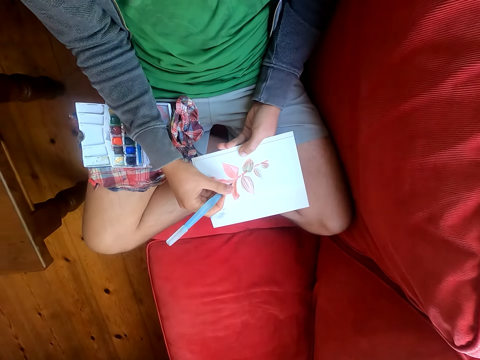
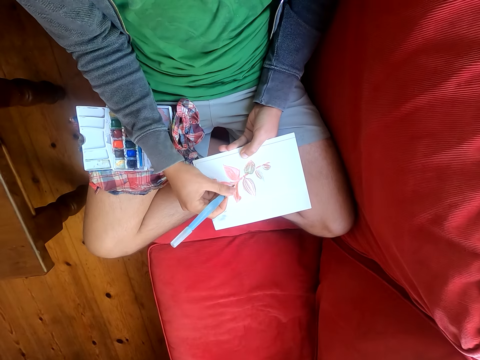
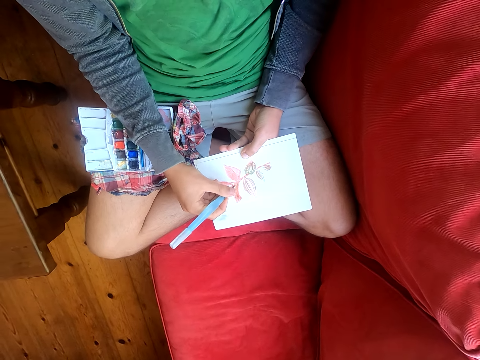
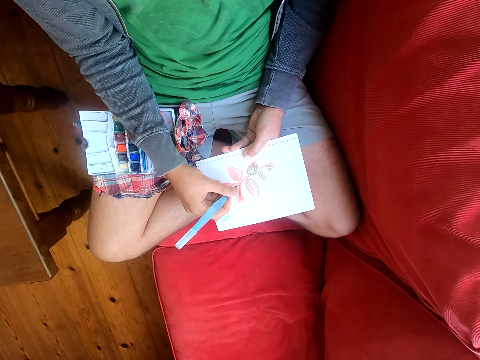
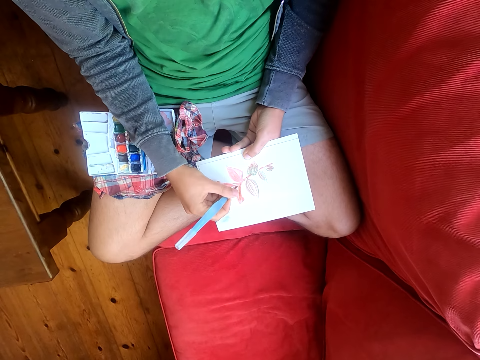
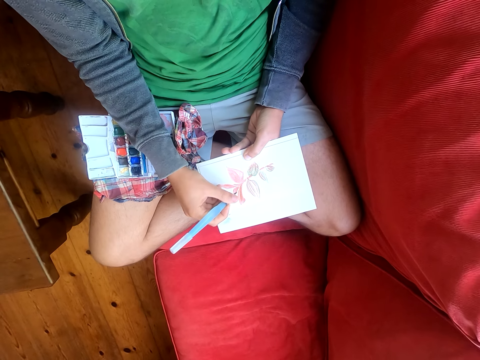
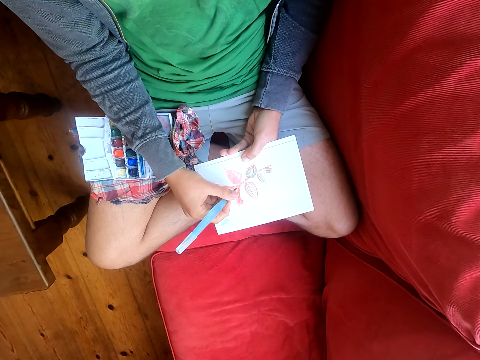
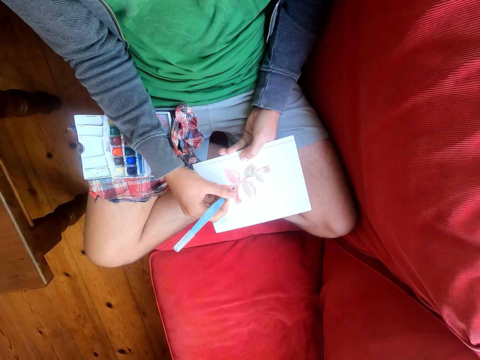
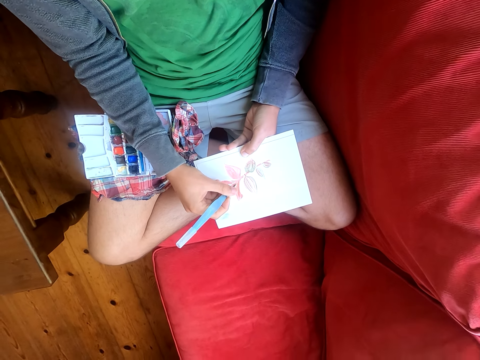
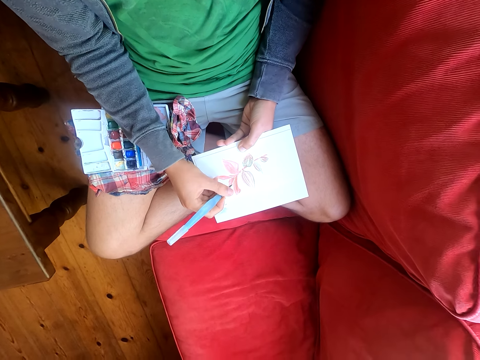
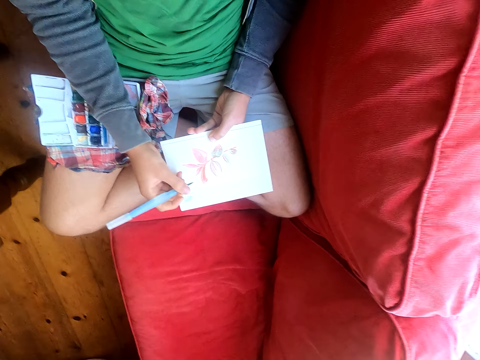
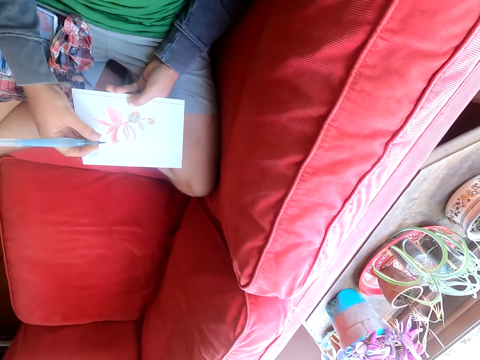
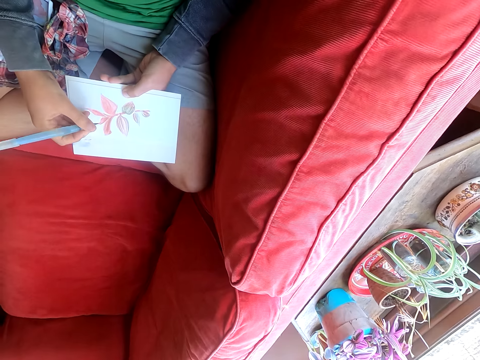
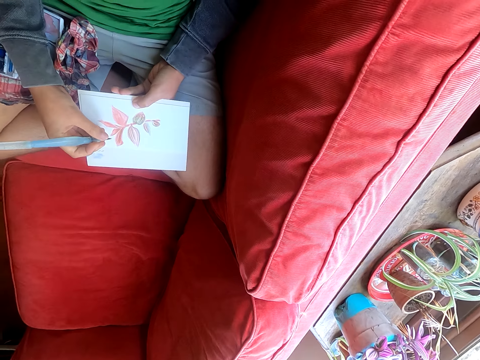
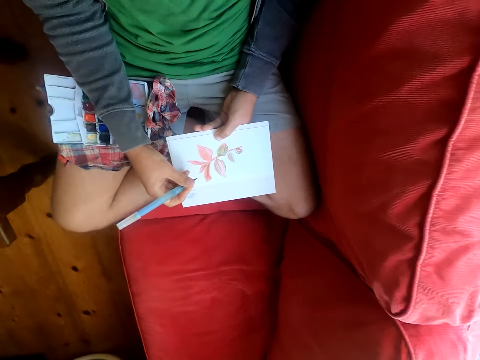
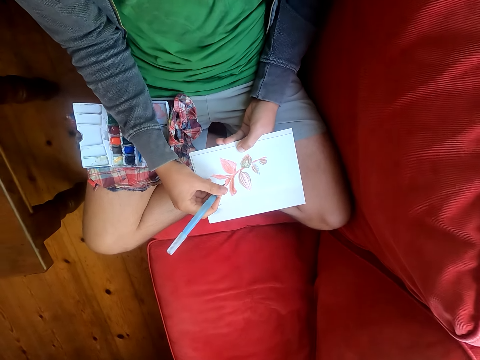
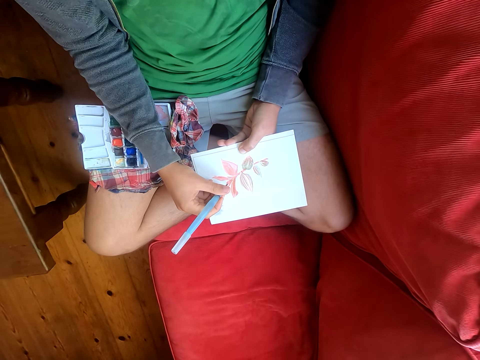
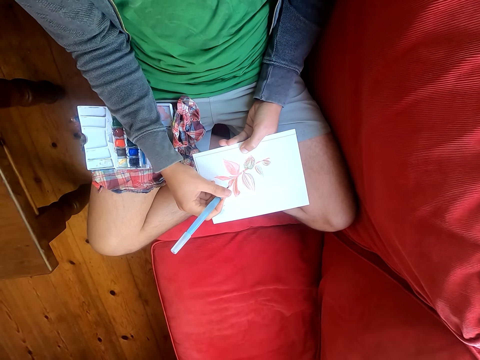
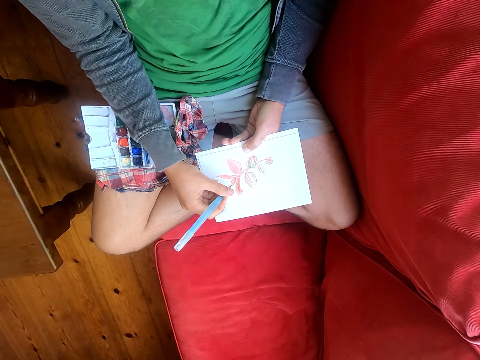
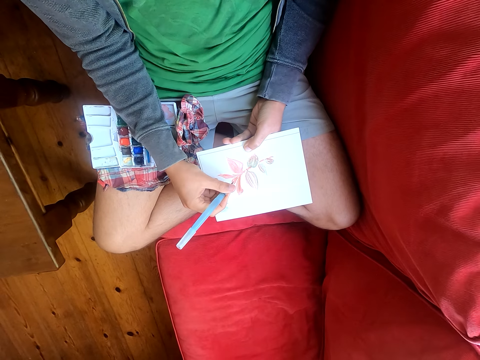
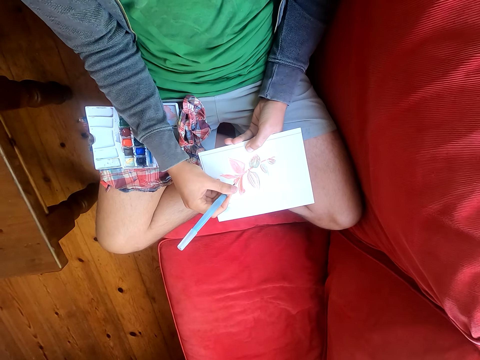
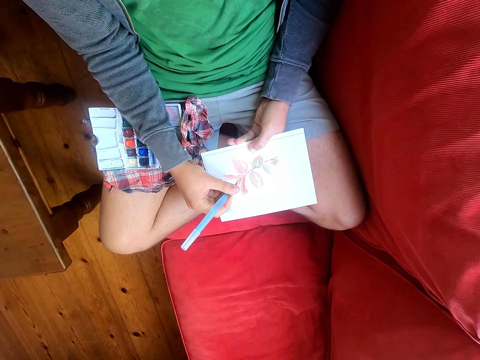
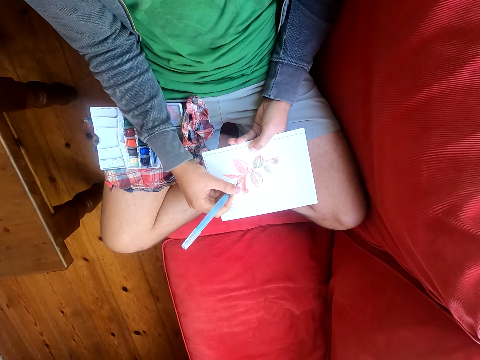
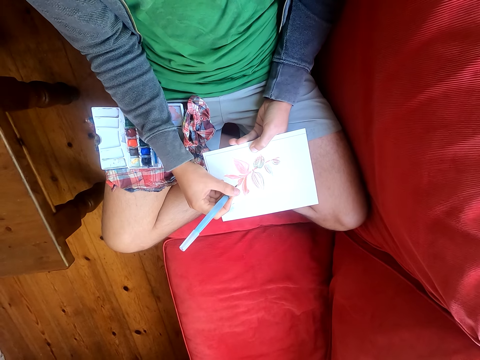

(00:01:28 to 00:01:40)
The camera wearer looks around. They paint a paper with a paint brush.

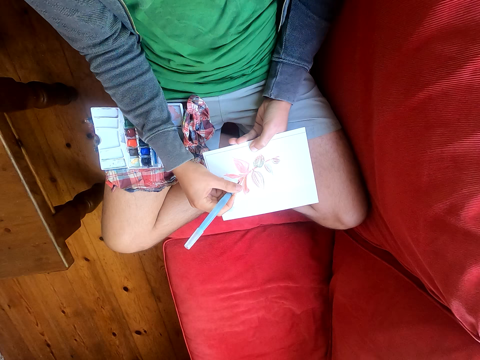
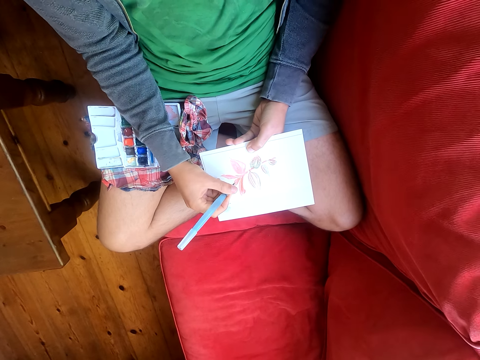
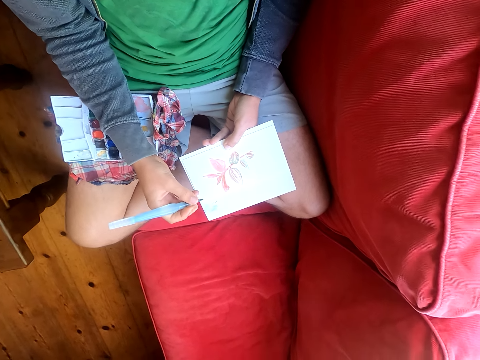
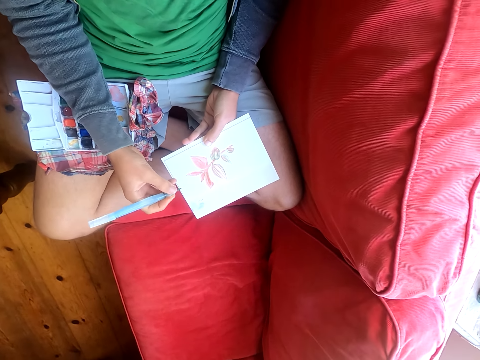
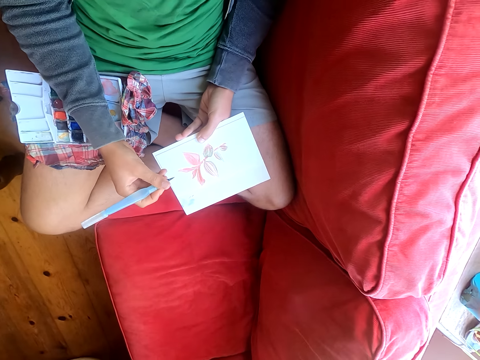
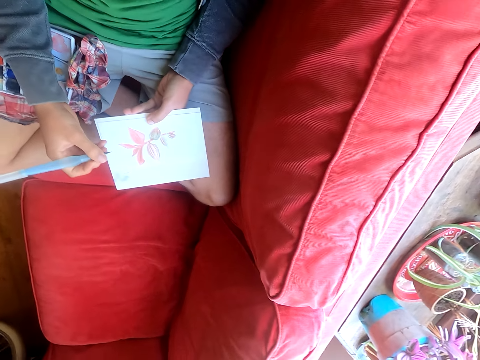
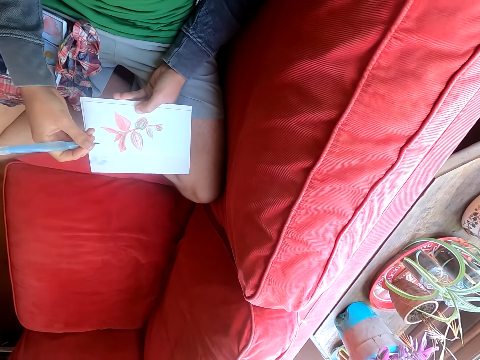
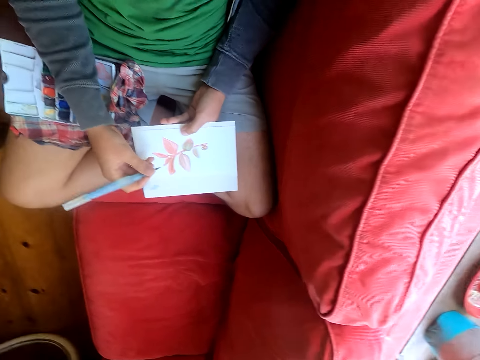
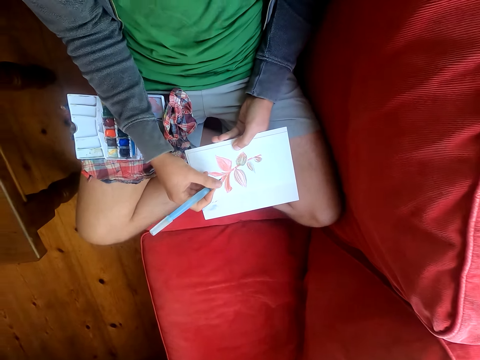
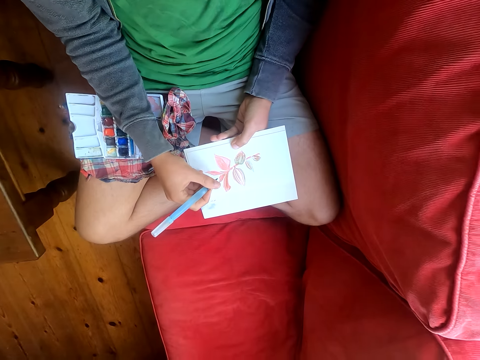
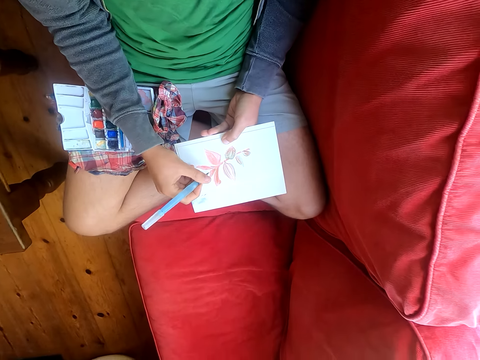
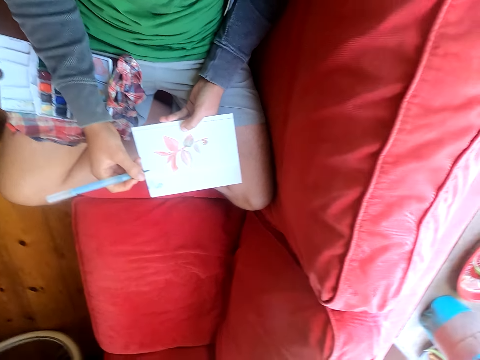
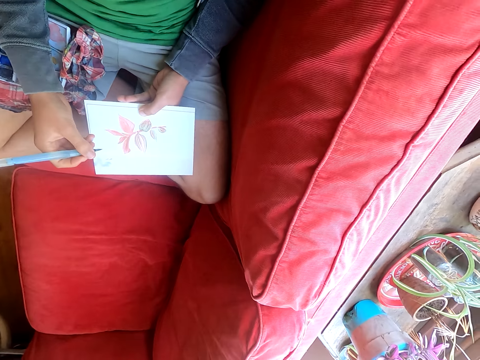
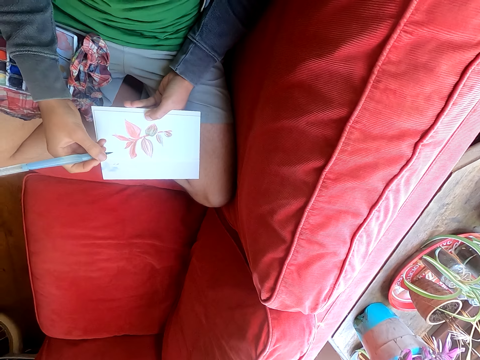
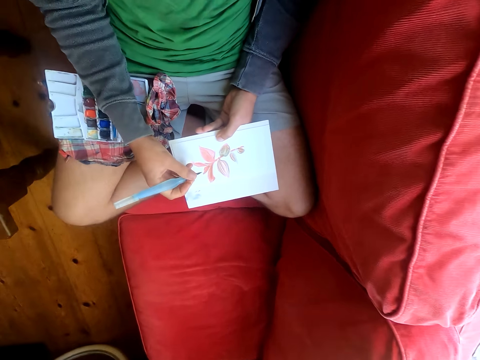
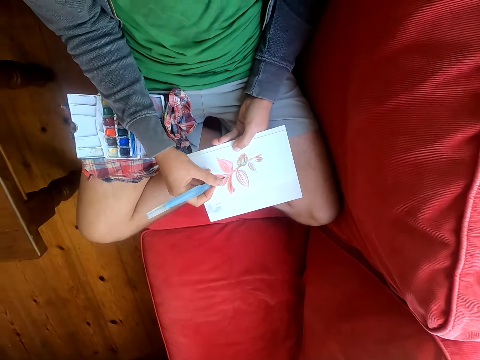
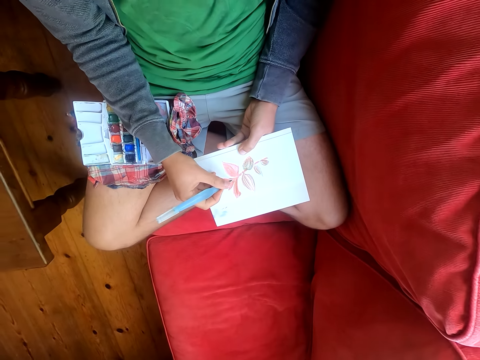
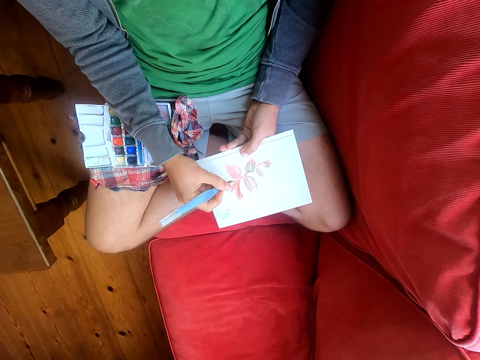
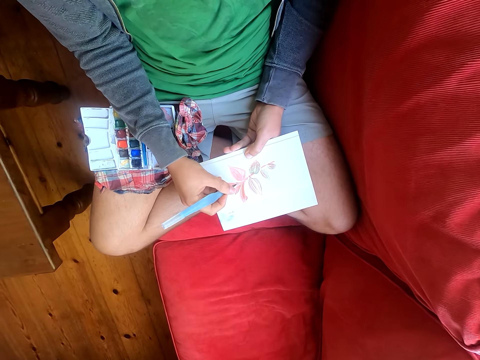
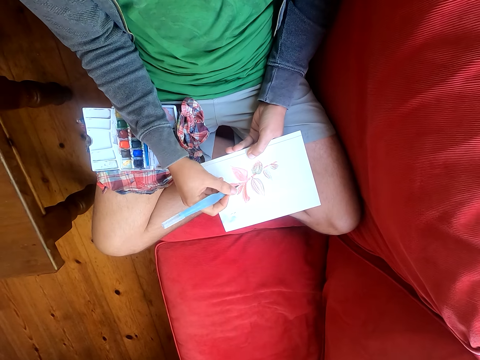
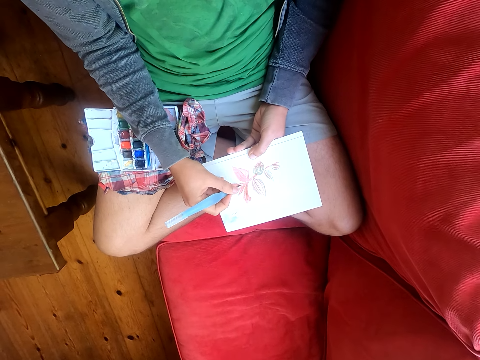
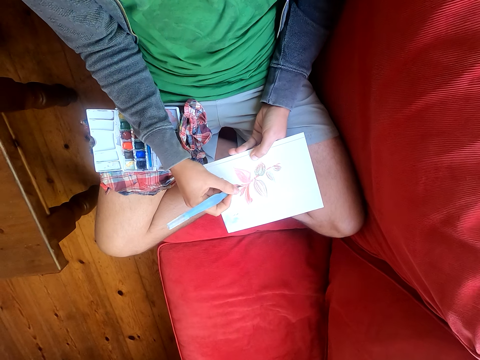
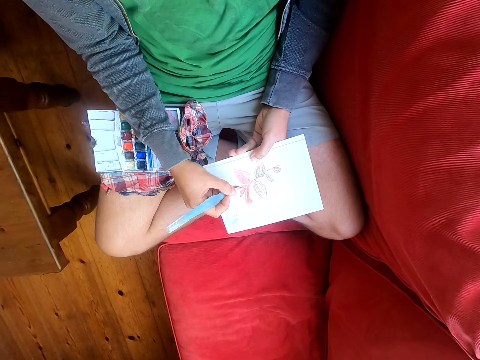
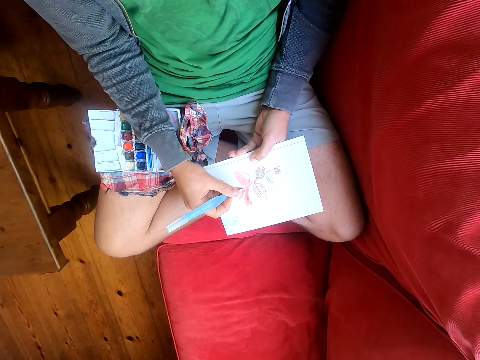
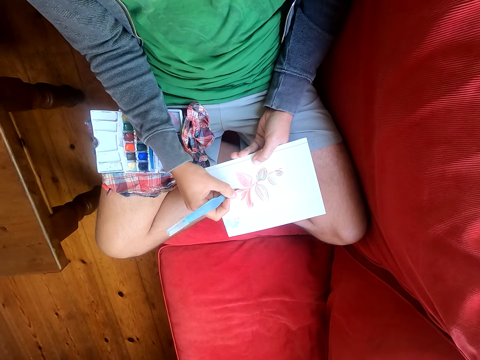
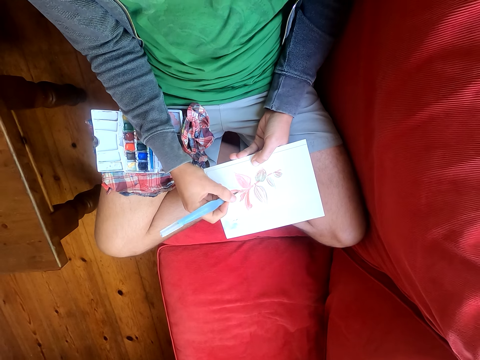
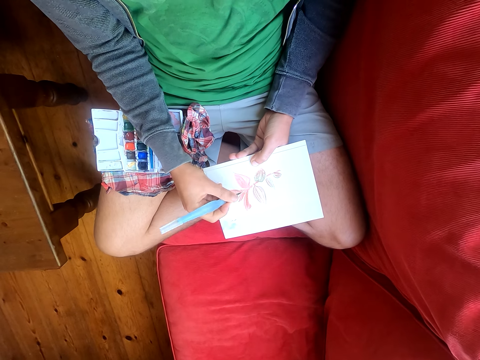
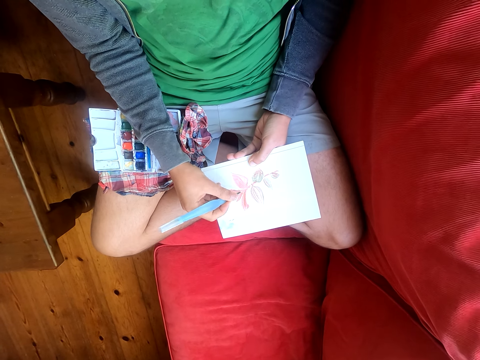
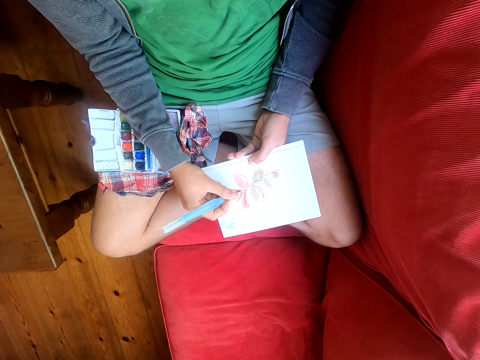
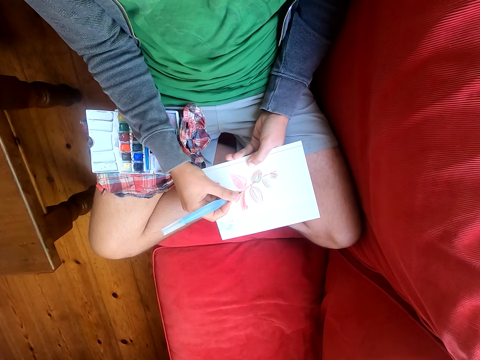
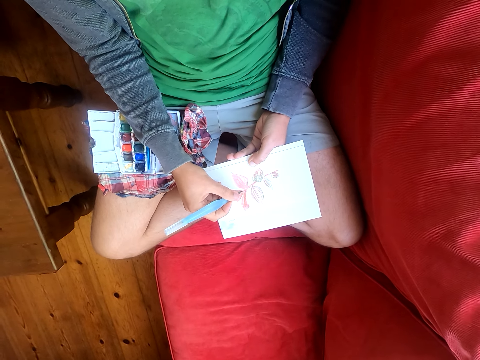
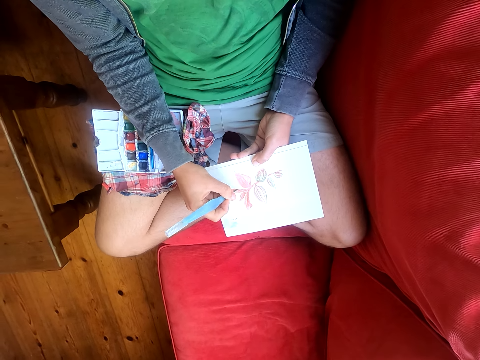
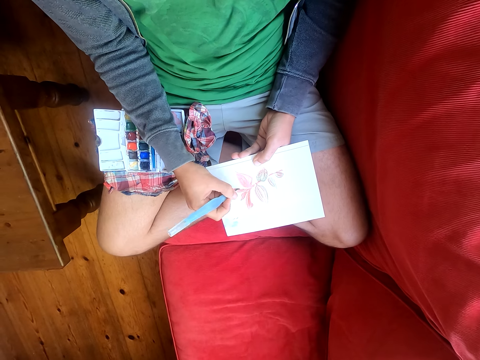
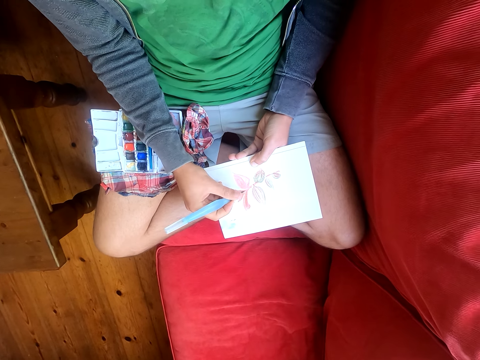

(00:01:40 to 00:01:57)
The camera wearer moves his head sideways. He looks around. He paints a paper with a paint brush. He looks around. He paints the paper with the paint brush.
